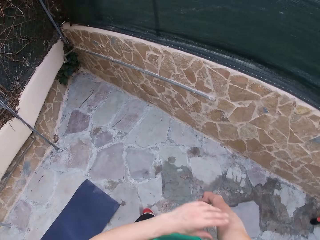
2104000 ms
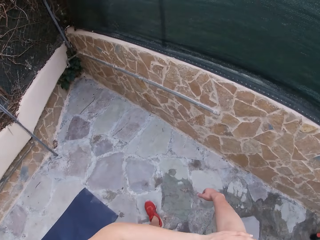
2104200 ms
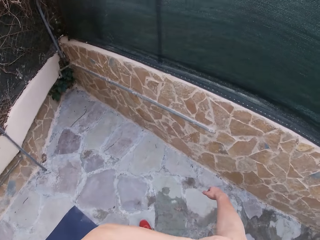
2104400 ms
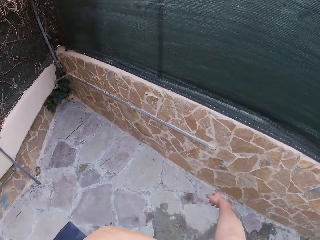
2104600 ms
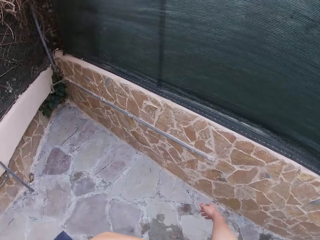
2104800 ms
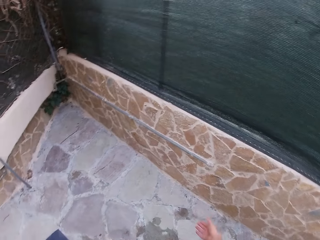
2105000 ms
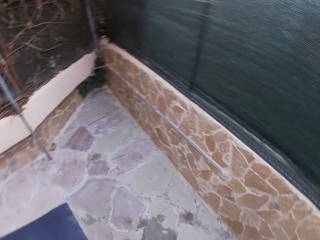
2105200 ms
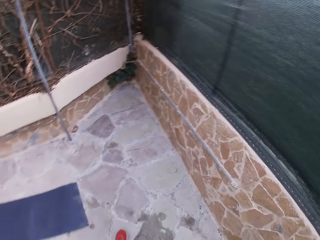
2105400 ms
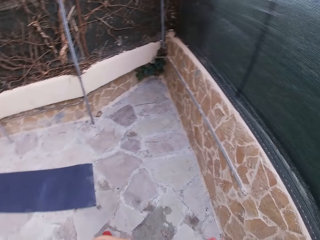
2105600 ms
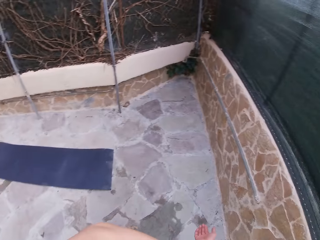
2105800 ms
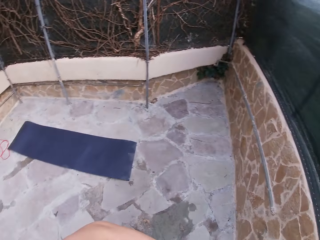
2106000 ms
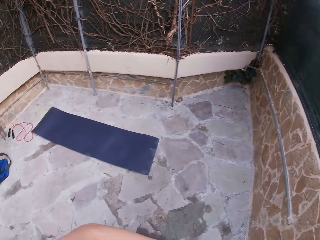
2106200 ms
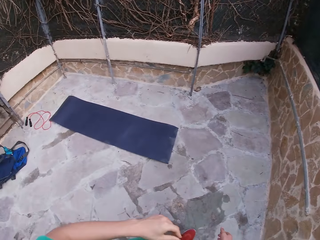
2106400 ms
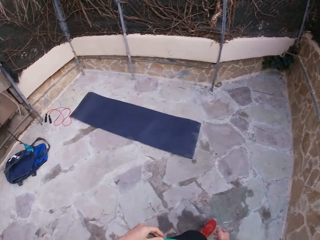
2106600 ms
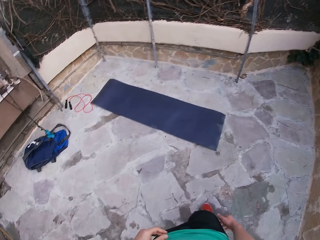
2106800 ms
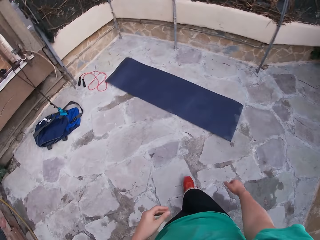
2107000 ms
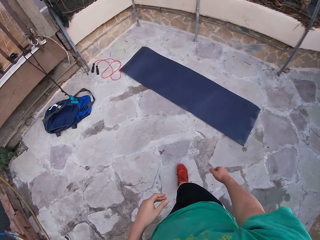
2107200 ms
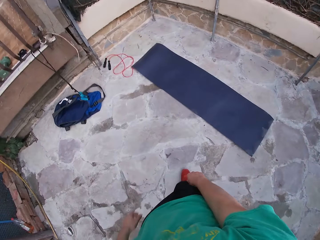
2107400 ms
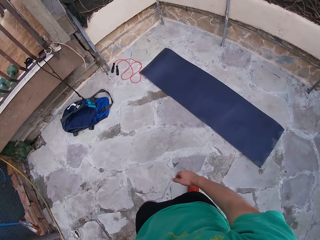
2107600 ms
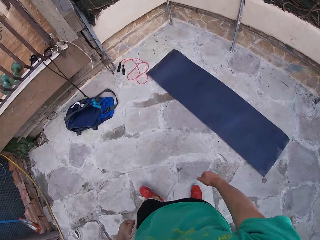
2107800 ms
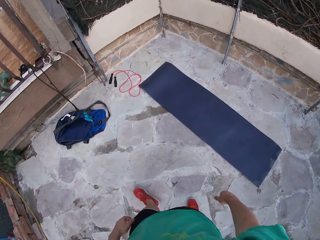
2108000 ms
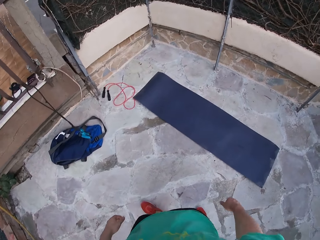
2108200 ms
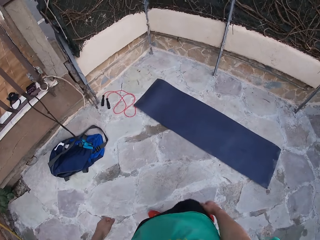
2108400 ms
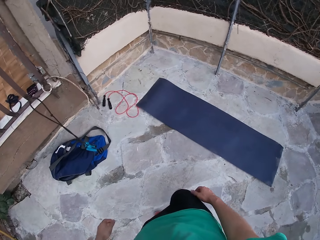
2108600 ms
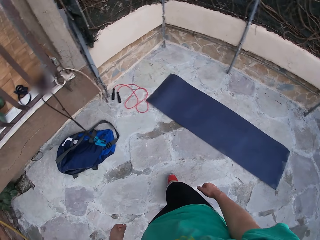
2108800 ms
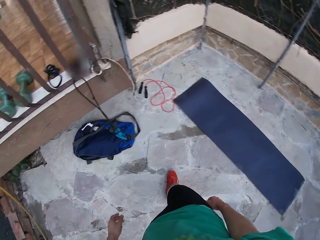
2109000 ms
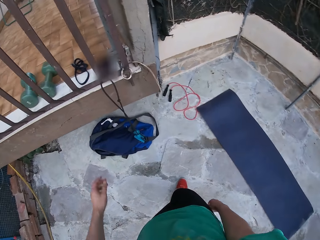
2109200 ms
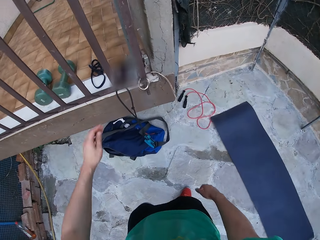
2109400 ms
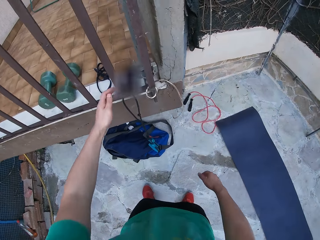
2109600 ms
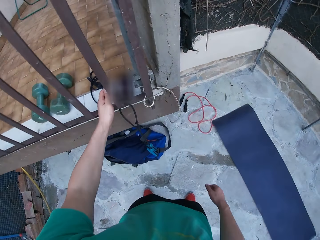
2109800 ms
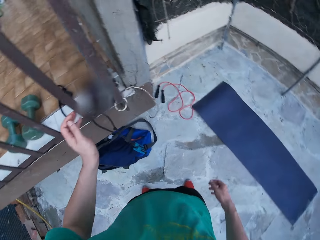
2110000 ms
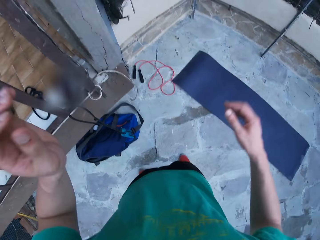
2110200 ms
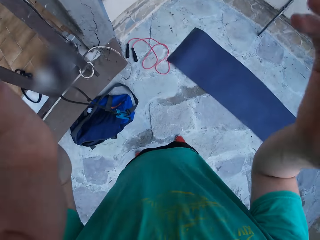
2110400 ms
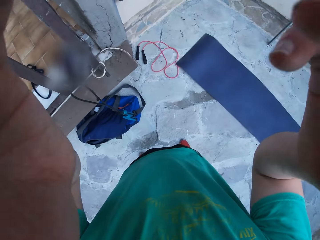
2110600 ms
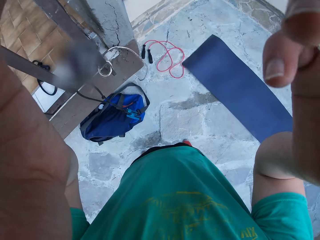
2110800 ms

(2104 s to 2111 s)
The camera wearer touches the hand. They step forward. They move the hand. They adjust the camera.
